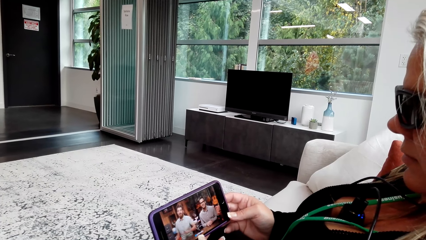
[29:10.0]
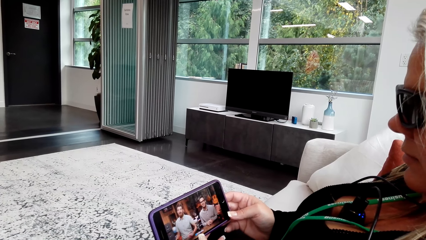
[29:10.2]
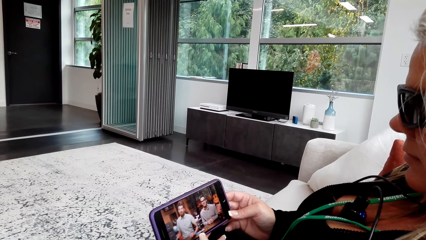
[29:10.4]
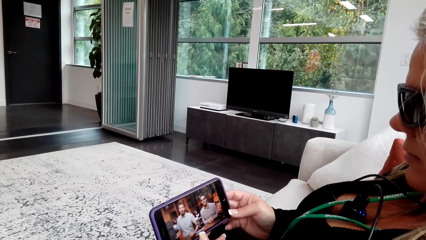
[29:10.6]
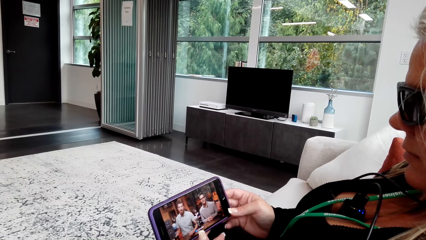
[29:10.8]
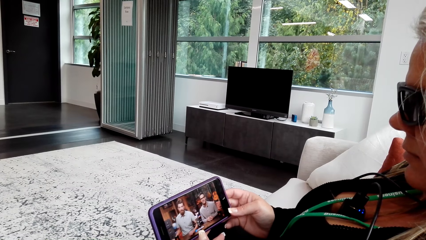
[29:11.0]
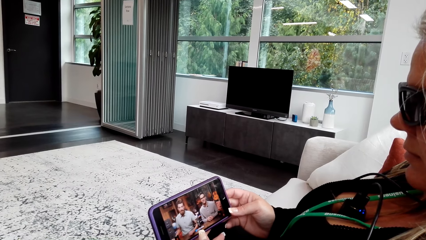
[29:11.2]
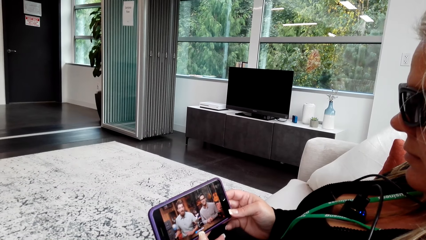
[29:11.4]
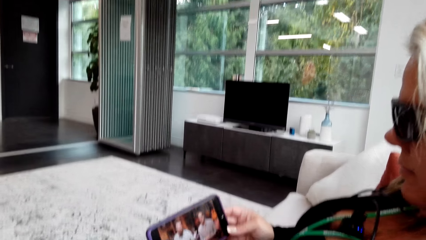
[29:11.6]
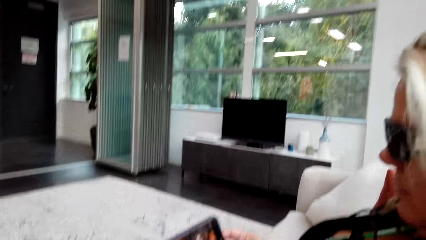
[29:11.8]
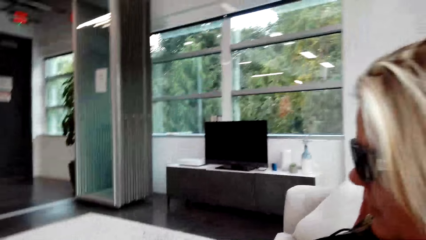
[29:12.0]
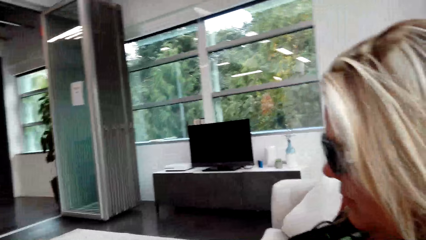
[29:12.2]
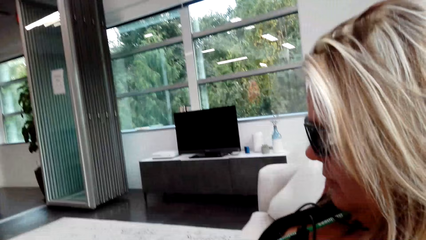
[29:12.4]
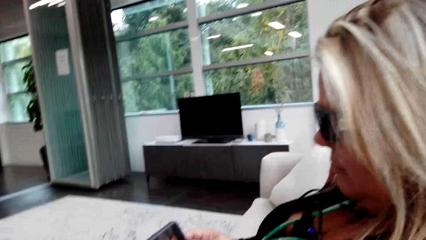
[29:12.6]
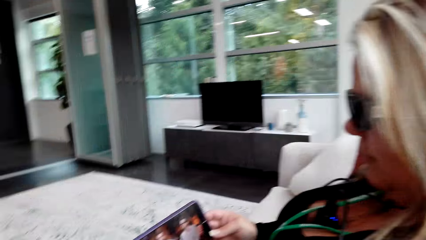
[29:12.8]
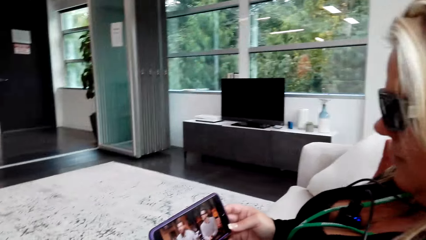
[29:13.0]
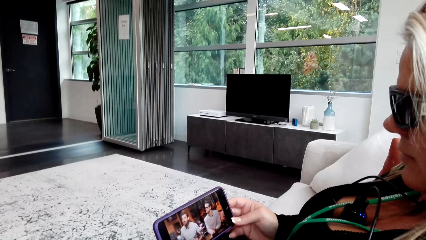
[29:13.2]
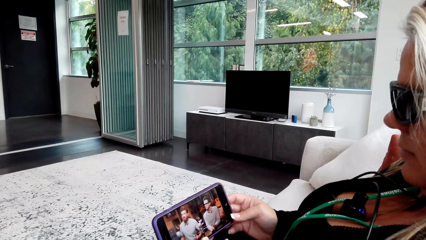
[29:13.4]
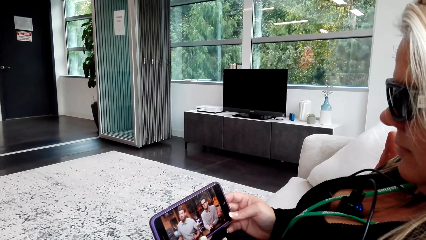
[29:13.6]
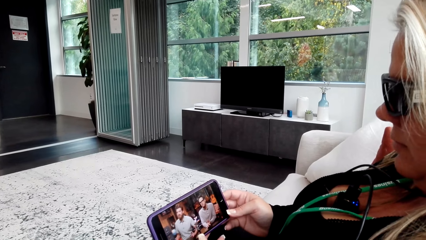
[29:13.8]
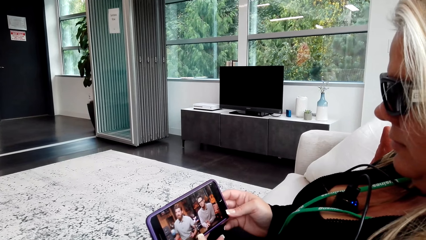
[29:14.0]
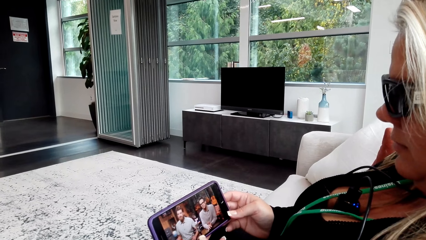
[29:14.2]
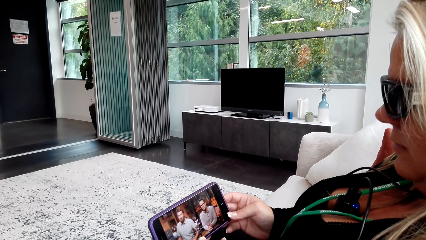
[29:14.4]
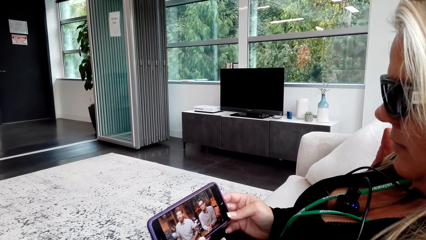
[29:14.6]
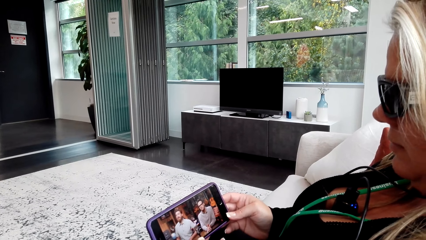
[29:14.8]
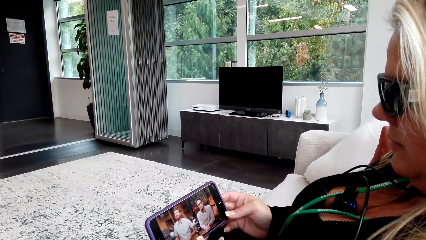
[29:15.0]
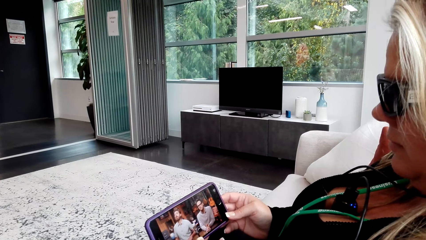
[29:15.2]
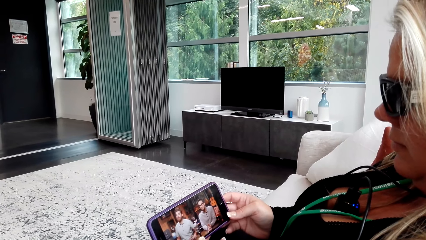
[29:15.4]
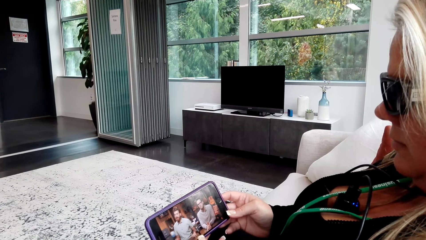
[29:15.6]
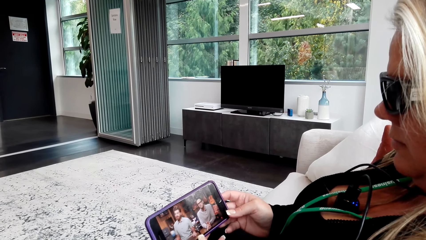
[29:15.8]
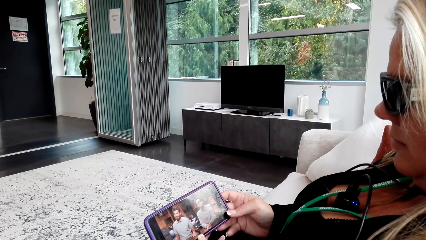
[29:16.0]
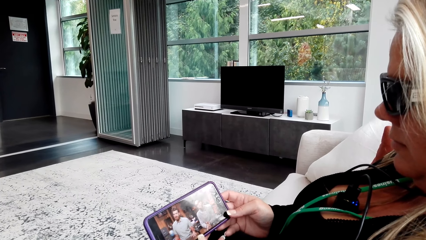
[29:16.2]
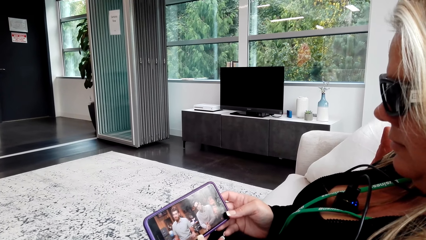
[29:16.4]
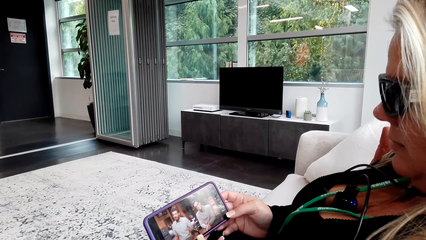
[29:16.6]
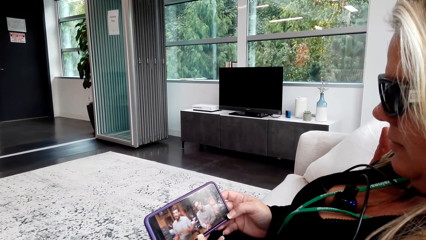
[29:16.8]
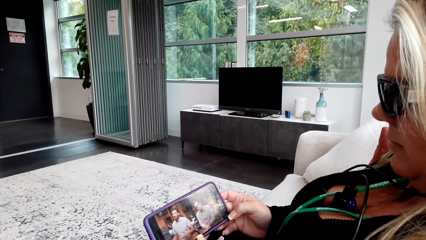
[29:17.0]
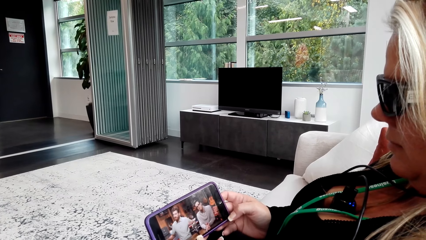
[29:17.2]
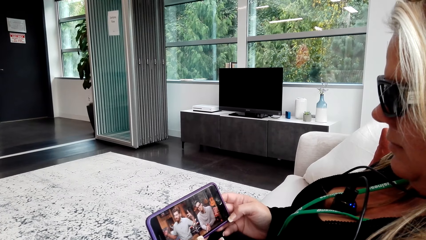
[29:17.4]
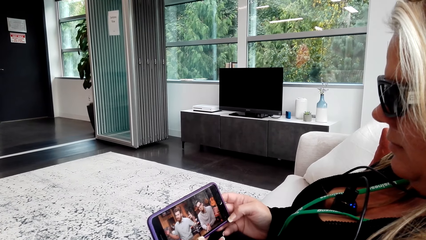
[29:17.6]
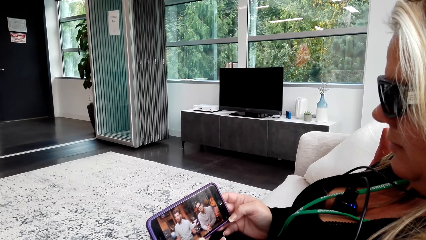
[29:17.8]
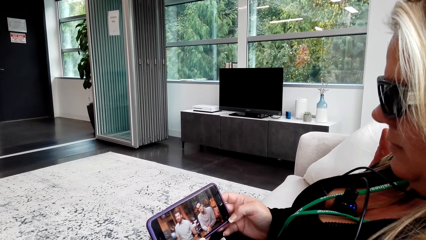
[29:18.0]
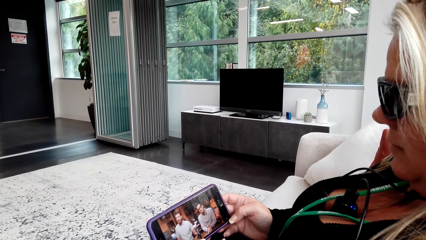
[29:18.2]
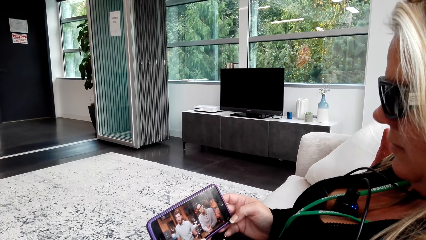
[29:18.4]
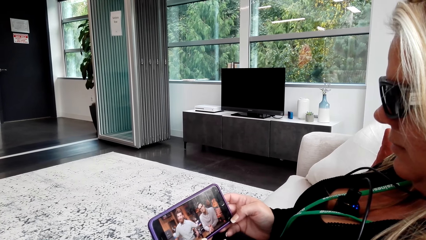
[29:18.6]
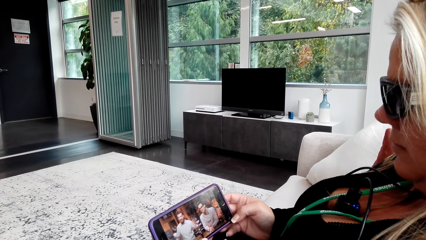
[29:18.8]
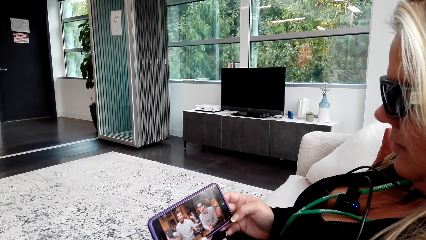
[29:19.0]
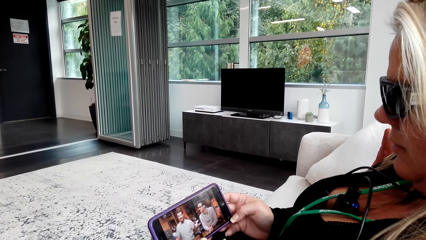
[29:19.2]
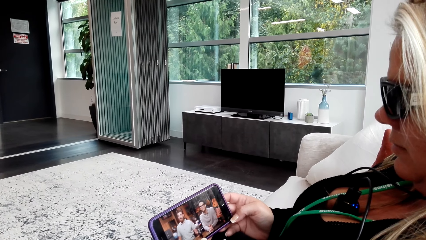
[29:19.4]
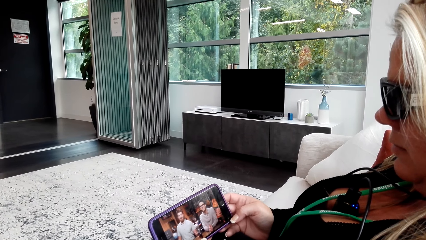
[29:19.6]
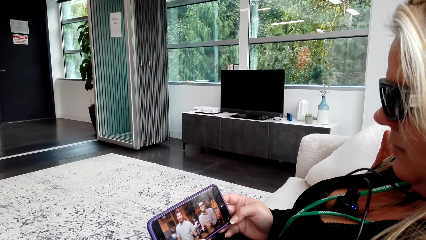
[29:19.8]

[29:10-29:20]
The camera wearer talks to the woman. The woman watches the video on the phone. The camera wearer watches the video on the woman's phone.

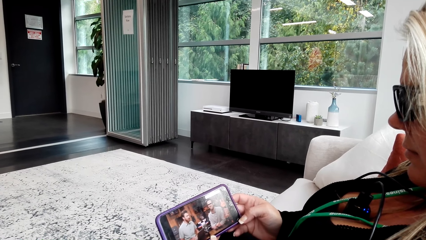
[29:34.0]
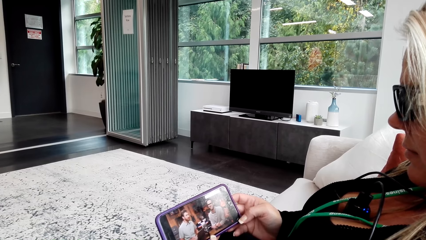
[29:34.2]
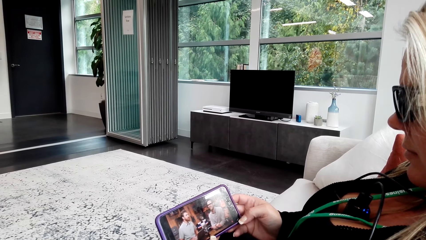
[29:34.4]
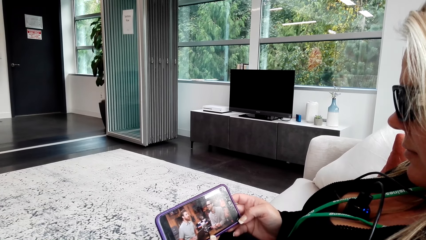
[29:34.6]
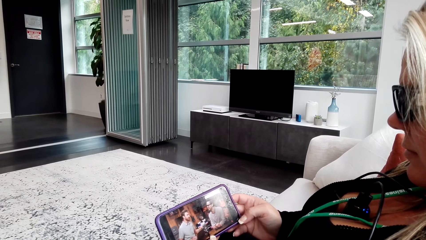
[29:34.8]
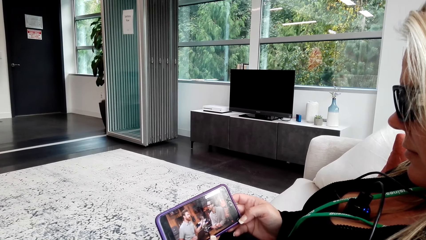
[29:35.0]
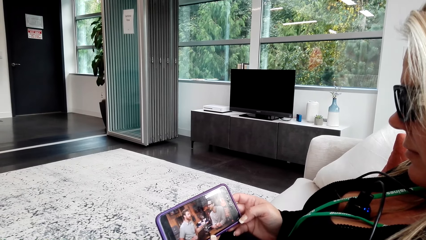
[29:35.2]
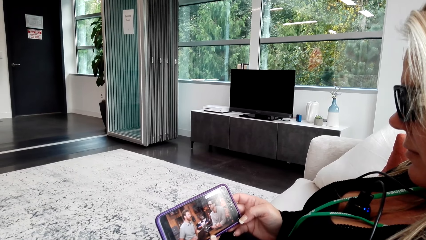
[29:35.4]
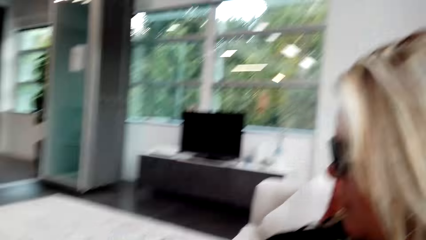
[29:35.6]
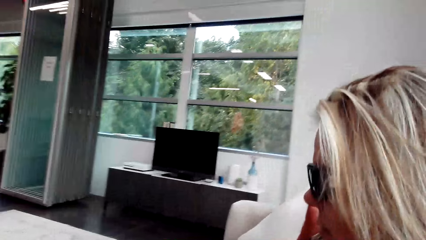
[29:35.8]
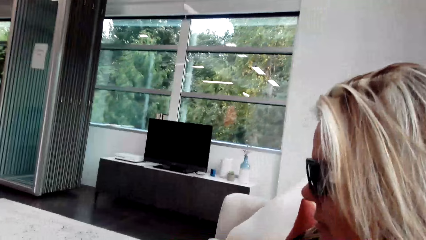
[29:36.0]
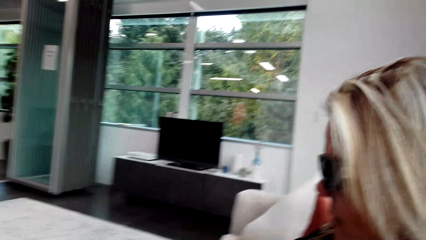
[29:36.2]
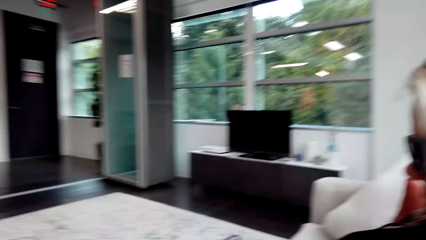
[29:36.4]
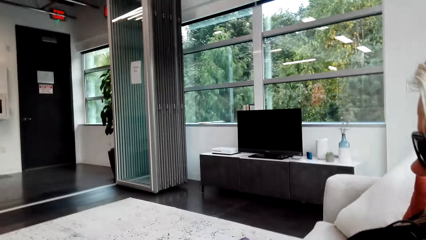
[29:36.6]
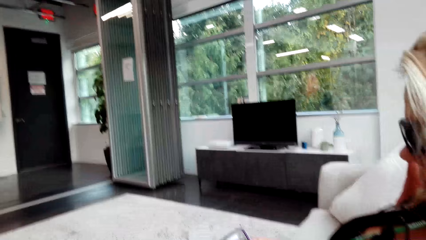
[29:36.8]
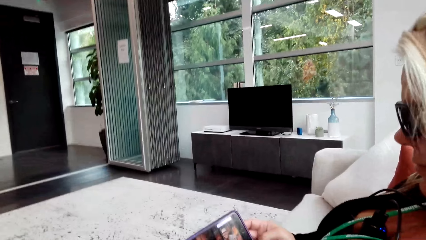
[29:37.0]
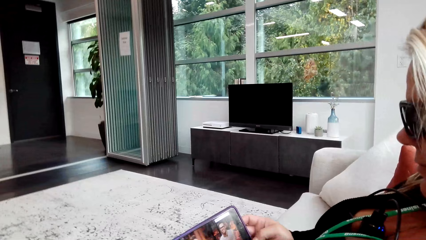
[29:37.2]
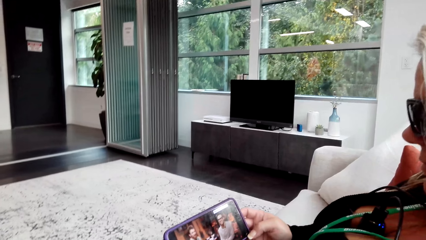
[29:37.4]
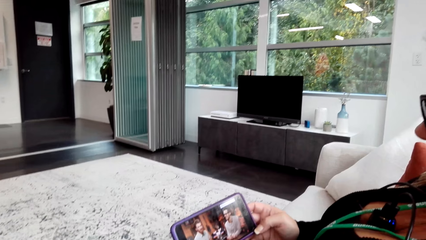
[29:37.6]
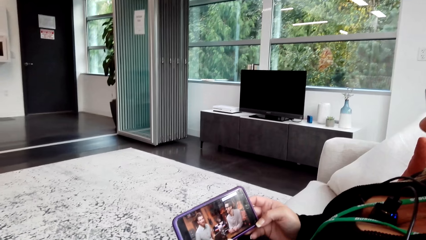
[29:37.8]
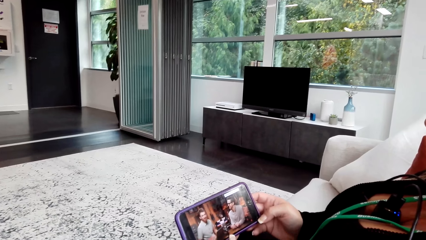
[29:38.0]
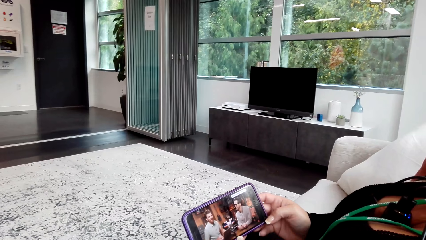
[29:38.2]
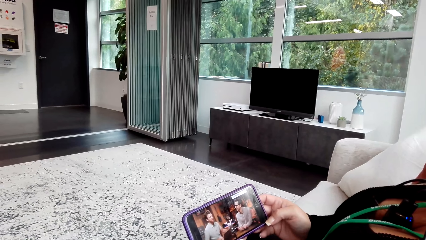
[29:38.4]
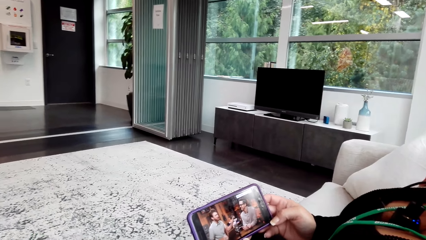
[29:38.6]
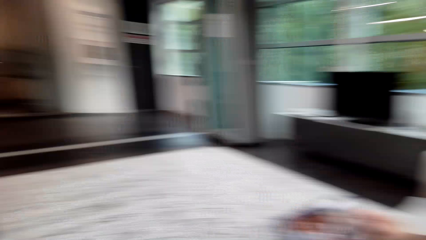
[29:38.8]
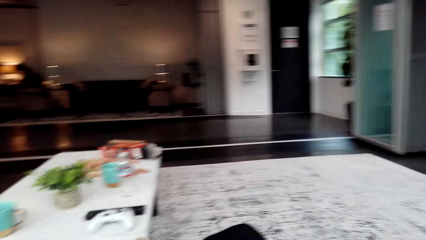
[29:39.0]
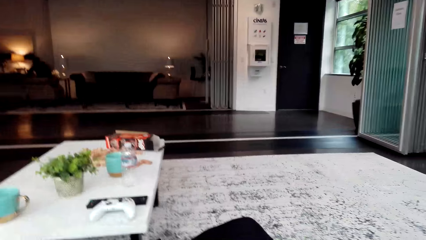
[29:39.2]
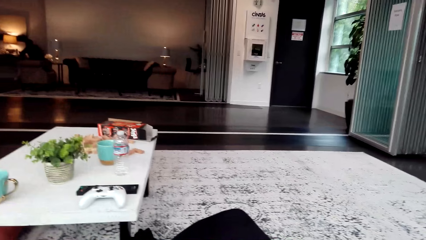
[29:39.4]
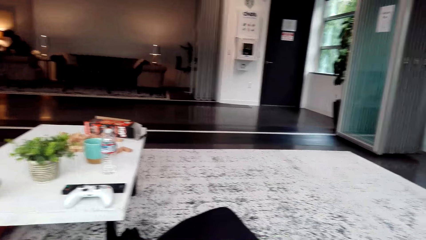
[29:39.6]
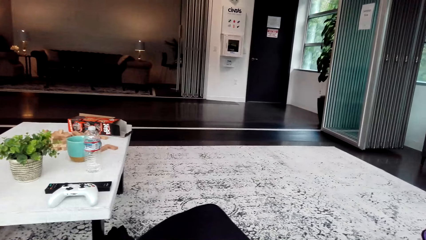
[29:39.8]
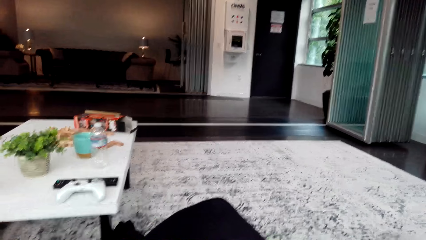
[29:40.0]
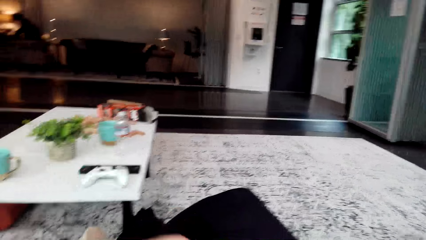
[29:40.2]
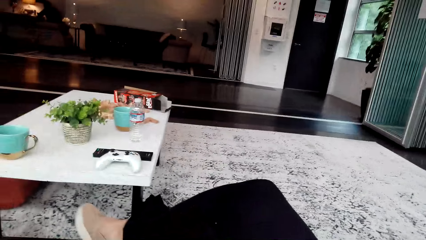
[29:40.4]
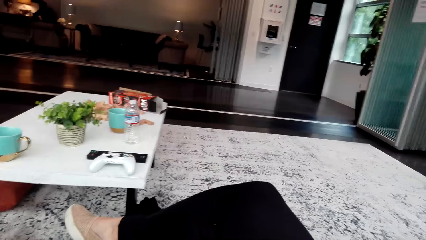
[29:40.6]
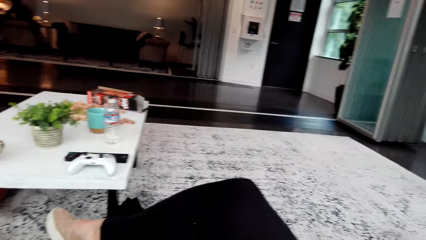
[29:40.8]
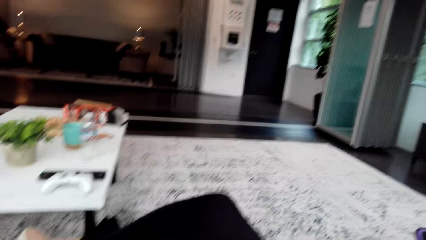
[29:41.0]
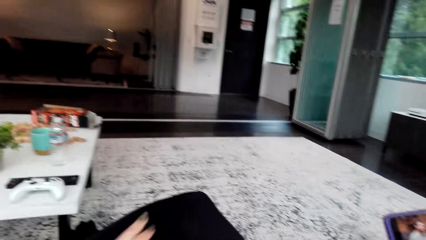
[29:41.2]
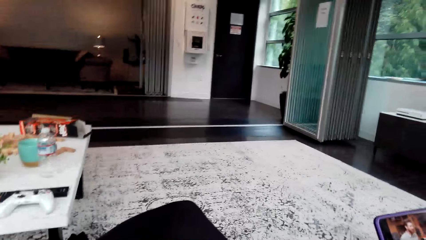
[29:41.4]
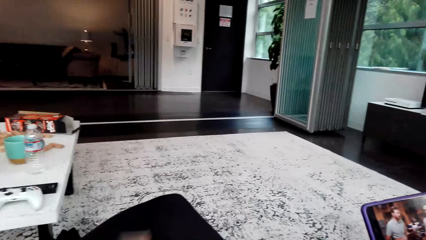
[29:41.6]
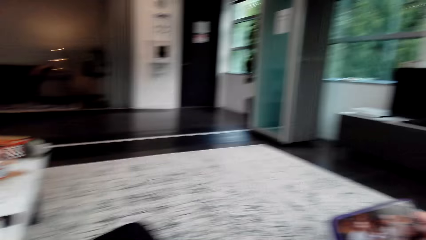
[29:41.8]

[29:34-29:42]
The camera wearer laughs. They look around.
